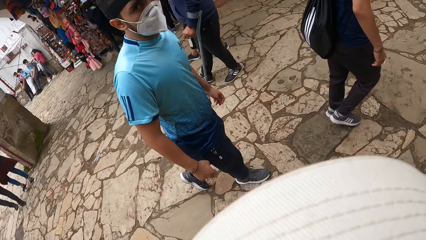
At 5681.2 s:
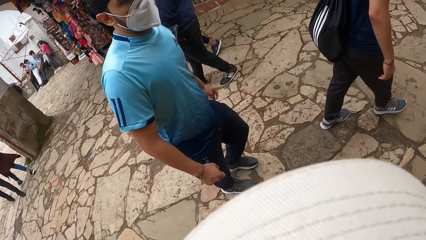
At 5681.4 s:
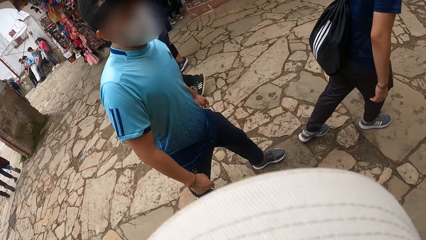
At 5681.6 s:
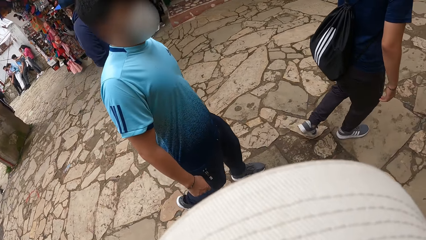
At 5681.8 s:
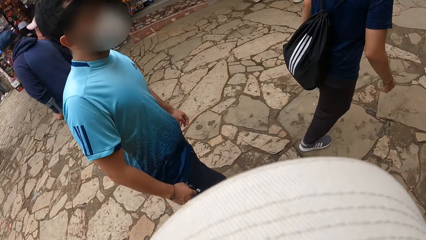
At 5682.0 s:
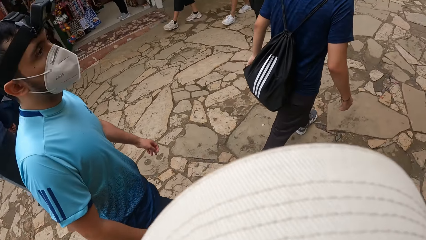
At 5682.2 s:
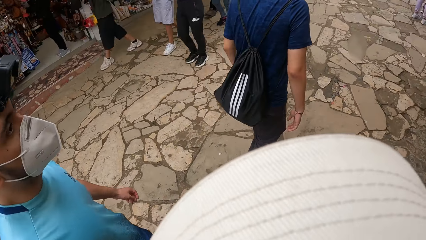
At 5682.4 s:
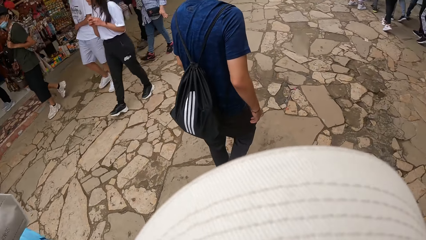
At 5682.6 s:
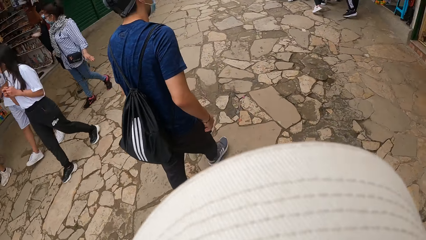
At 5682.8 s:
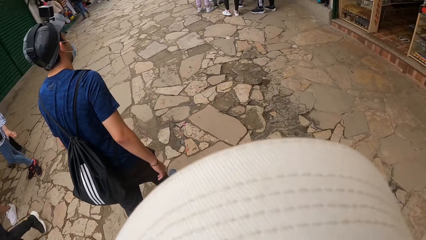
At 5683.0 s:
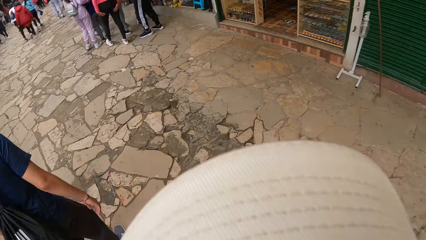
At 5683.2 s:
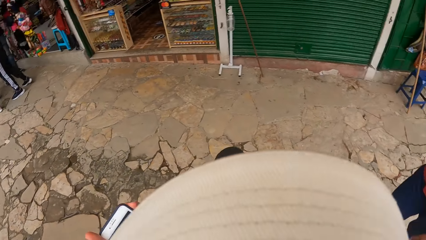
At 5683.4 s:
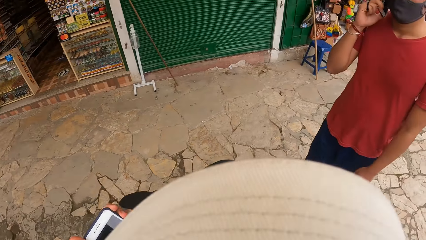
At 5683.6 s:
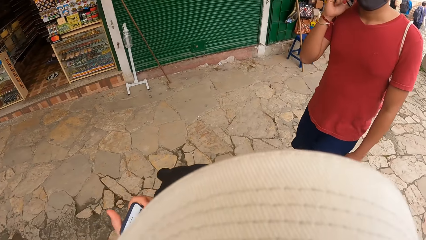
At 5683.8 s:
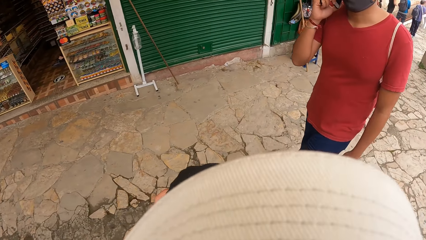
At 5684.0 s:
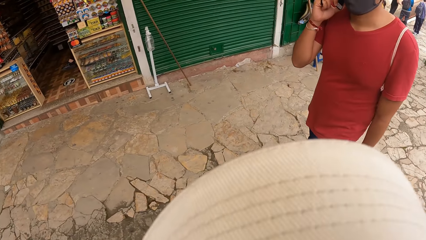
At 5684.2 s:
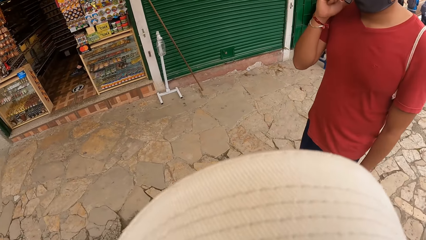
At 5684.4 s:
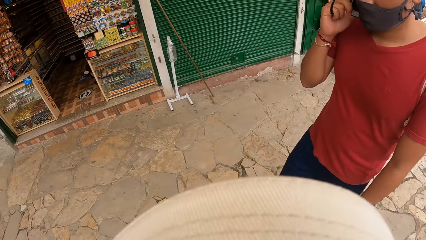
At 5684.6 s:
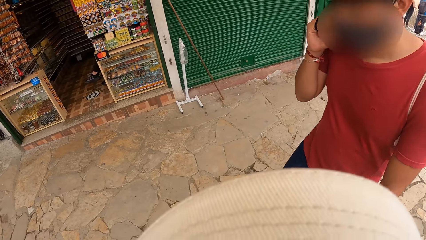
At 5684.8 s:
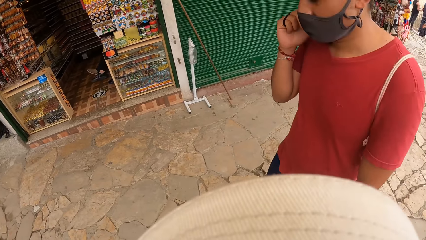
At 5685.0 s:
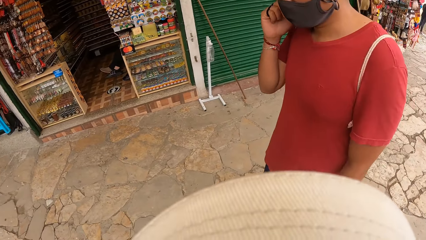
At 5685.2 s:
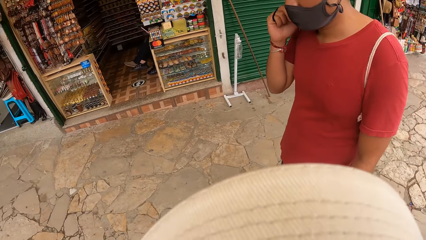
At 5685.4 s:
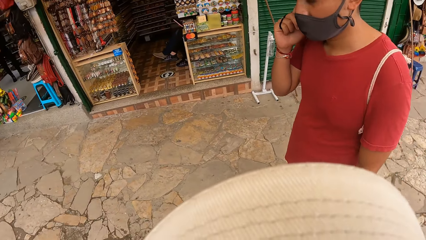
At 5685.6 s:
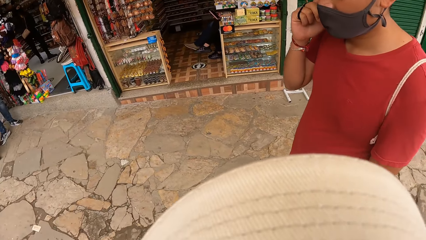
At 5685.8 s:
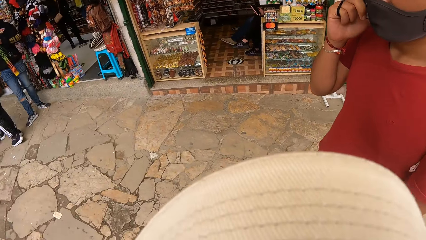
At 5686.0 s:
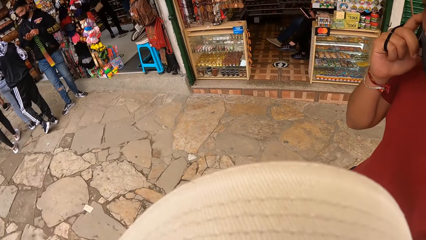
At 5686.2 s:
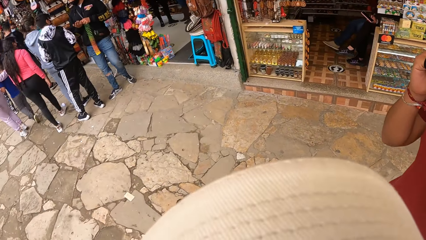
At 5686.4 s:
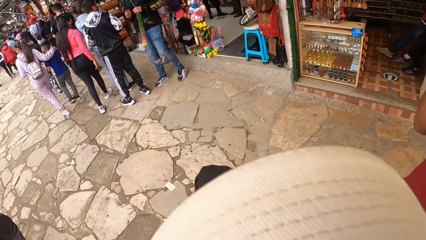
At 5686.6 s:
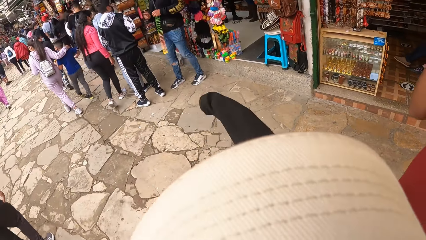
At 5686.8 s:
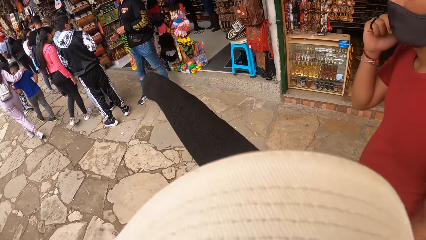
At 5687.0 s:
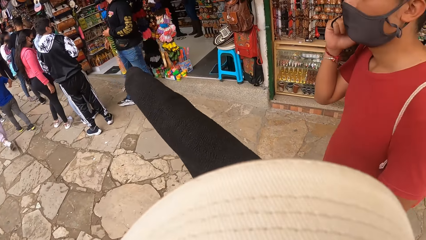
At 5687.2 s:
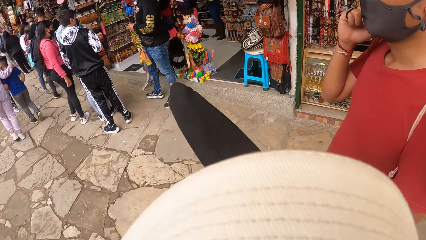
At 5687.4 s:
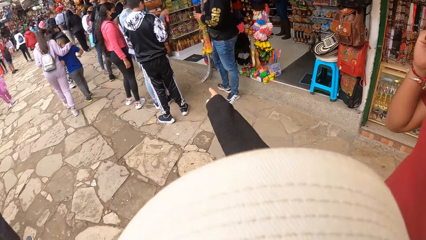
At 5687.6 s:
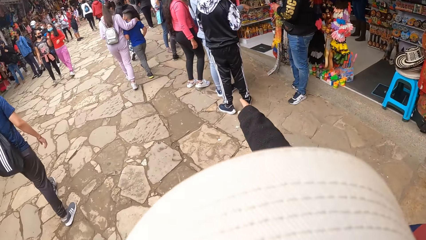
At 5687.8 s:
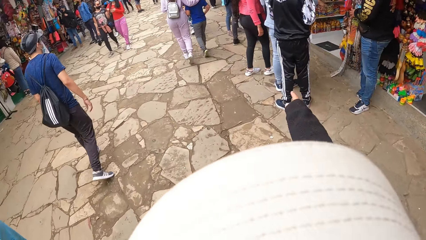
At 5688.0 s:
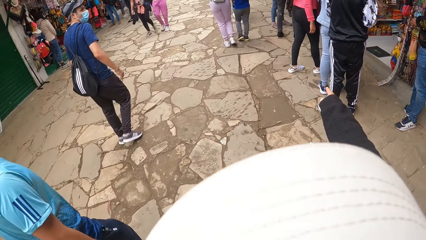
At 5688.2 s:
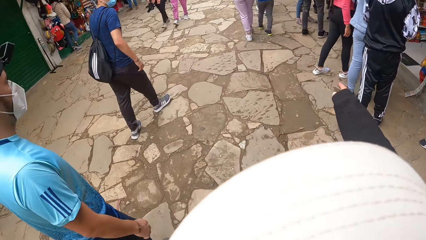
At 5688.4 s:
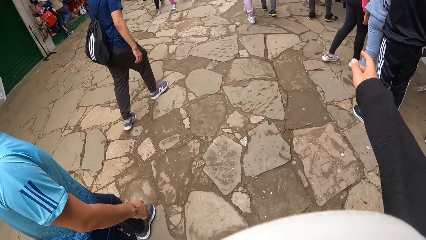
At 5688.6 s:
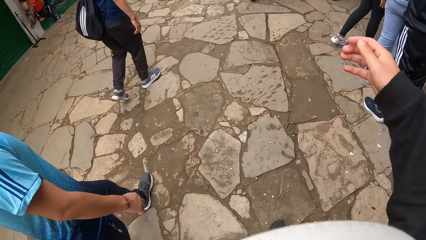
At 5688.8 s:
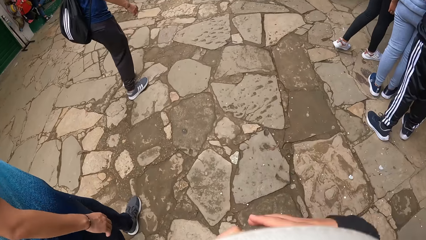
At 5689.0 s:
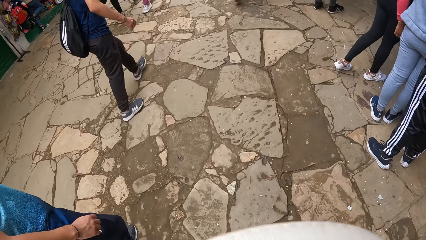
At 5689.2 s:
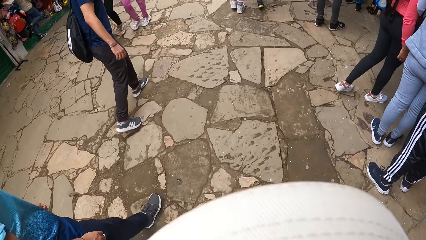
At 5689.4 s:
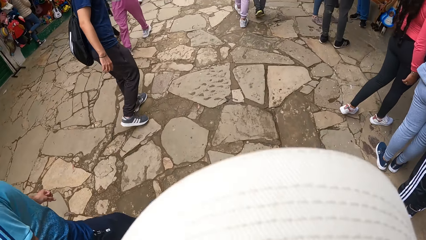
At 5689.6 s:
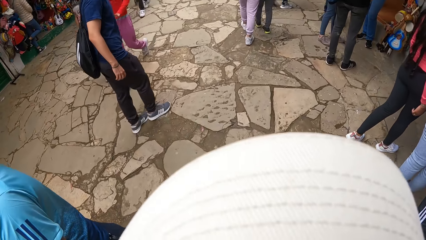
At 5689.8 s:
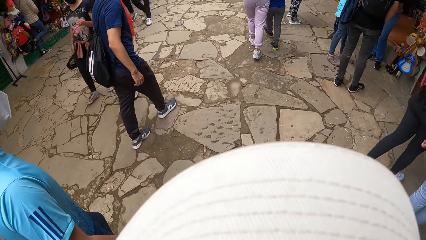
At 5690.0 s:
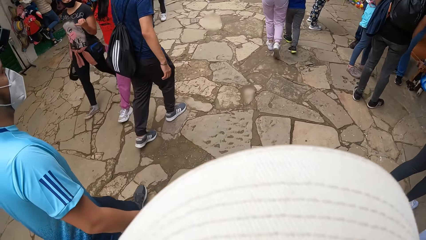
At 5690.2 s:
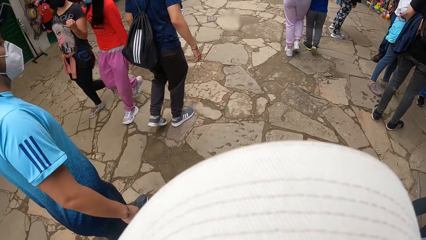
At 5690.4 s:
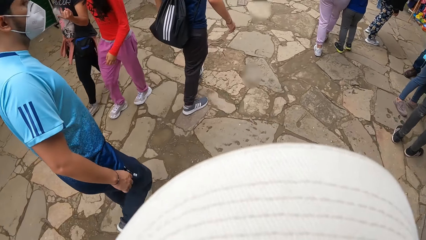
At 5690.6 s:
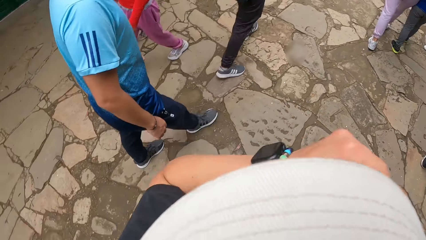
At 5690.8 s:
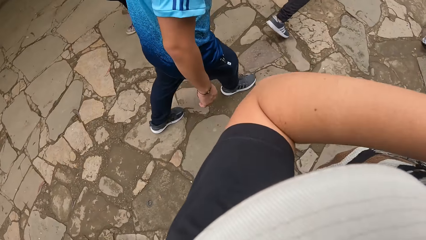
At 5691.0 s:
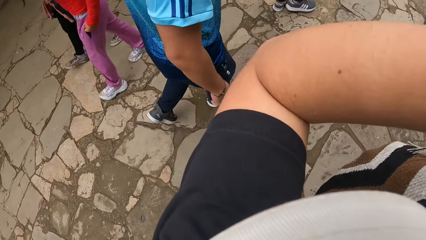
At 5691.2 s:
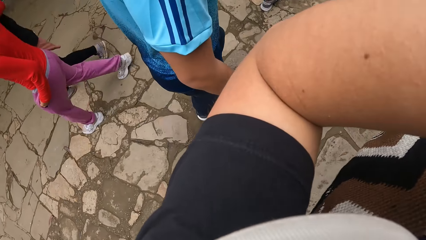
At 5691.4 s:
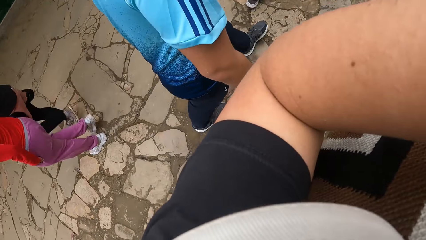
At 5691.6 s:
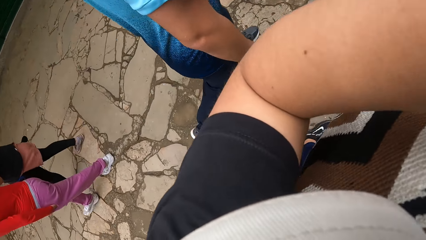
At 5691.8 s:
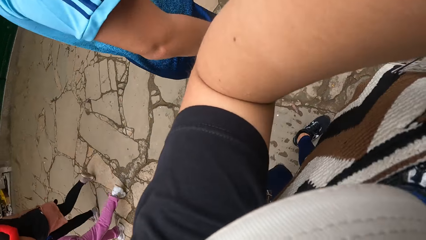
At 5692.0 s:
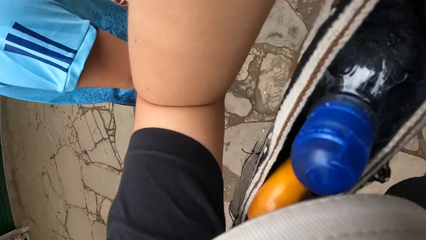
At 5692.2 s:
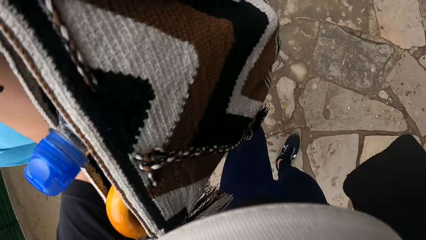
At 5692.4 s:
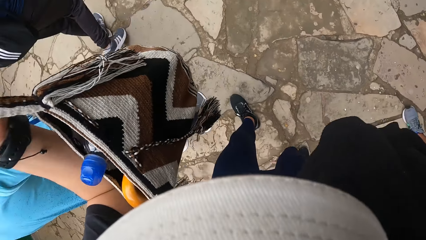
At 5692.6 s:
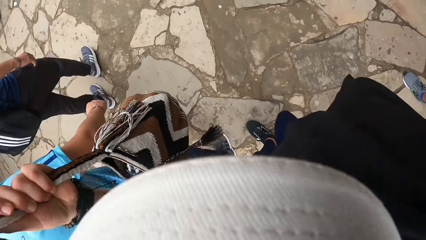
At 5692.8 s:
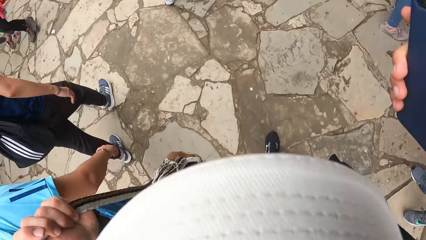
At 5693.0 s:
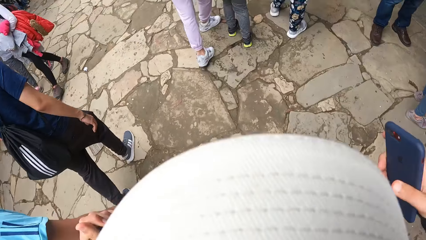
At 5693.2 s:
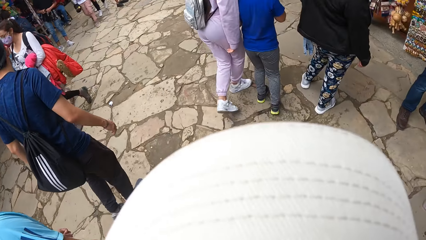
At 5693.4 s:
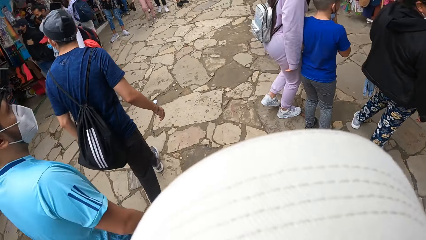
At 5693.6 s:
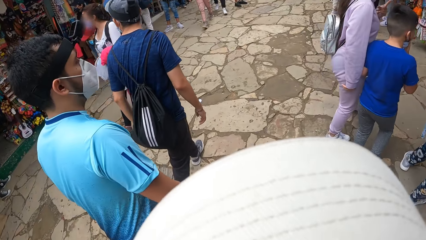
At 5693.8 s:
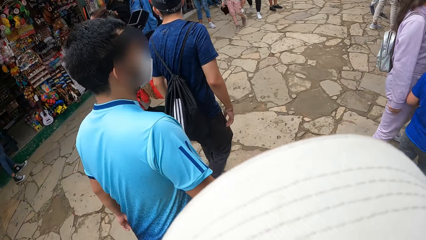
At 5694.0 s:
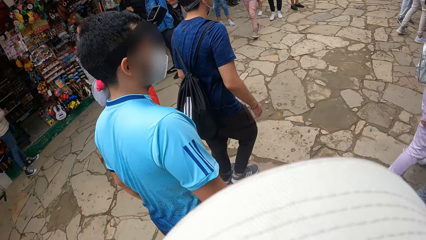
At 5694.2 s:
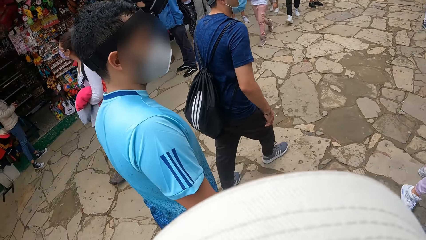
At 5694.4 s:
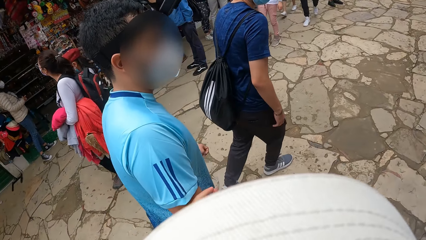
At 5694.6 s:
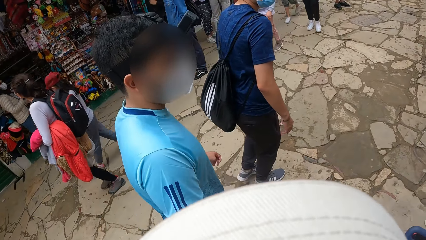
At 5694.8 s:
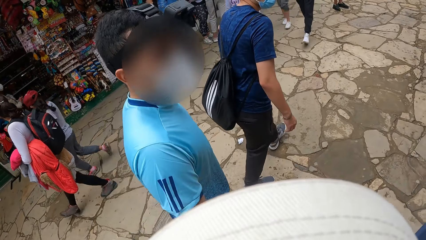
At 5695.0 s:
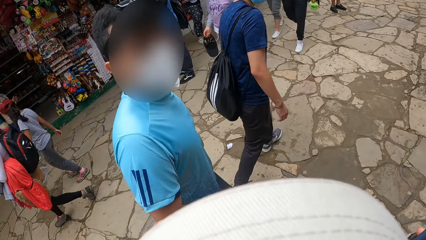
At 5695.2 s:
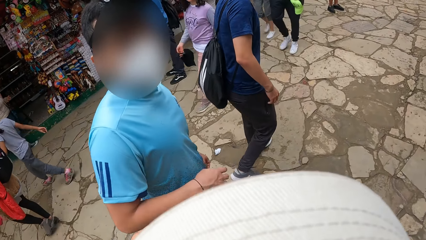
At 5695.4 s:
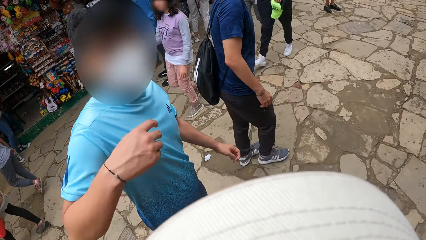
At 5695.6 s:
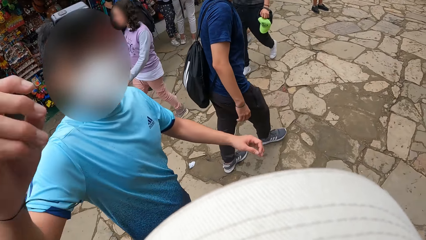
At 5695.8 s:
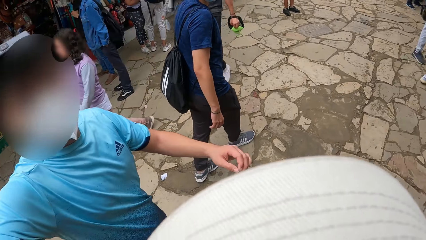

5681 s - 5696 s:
A man dialogues with the camera wearer. Another man dialogues with the camera wearer. The camera wearer wears the coat. He removes a bag from his shoulder with his left hand. He taps a third man with his left hand. He walks around.
